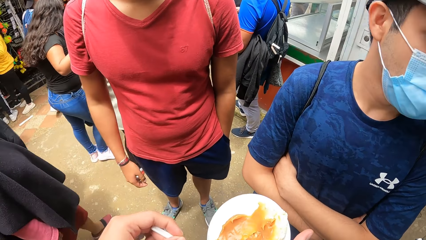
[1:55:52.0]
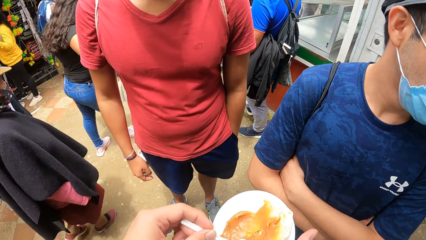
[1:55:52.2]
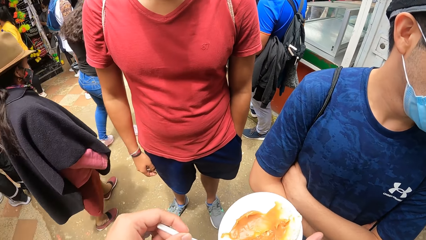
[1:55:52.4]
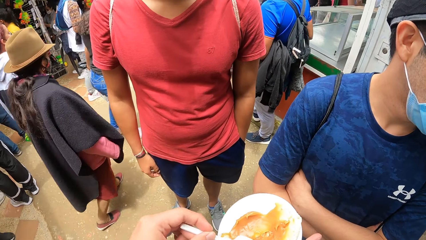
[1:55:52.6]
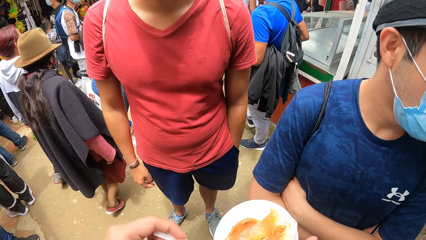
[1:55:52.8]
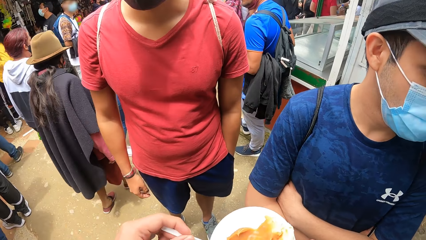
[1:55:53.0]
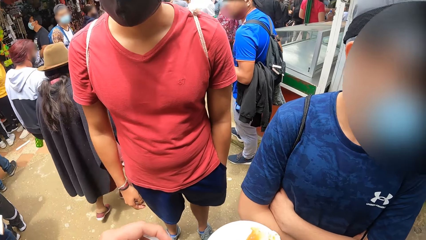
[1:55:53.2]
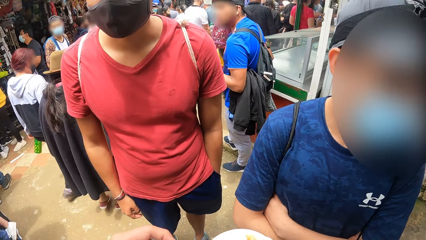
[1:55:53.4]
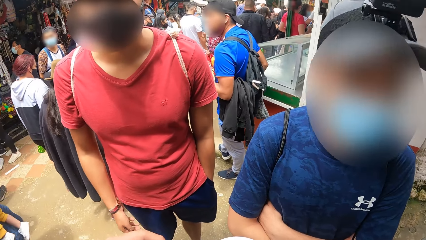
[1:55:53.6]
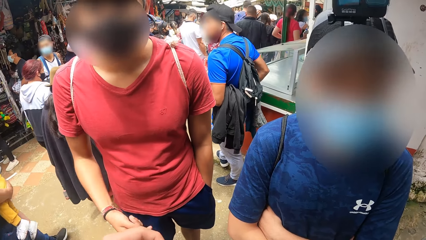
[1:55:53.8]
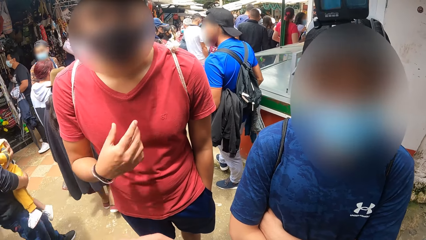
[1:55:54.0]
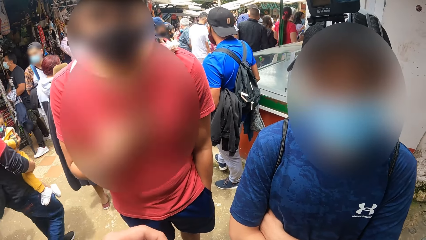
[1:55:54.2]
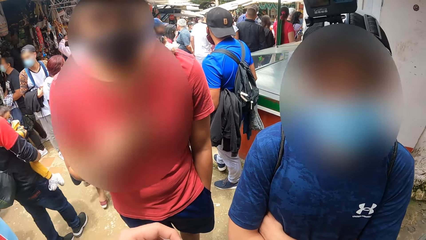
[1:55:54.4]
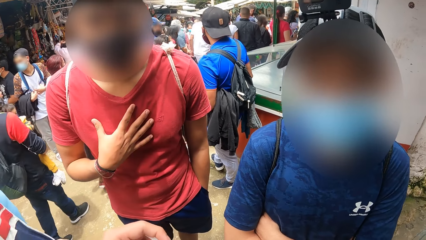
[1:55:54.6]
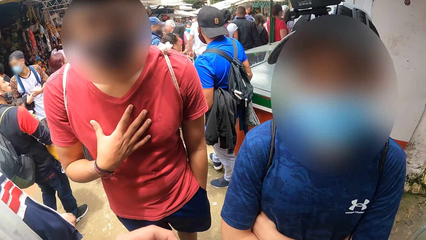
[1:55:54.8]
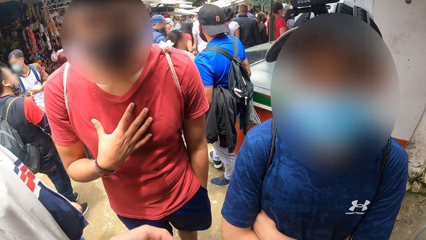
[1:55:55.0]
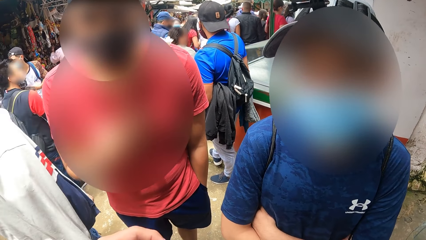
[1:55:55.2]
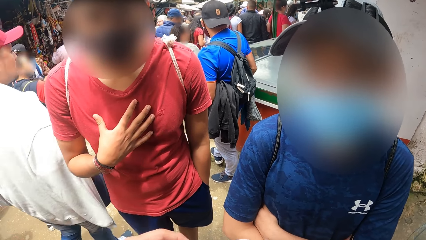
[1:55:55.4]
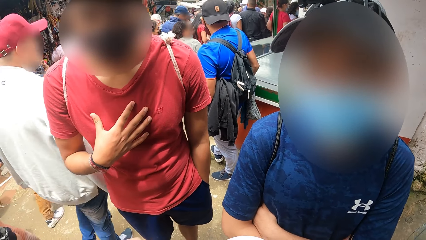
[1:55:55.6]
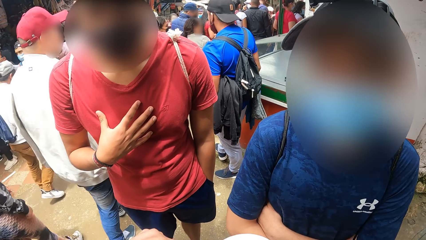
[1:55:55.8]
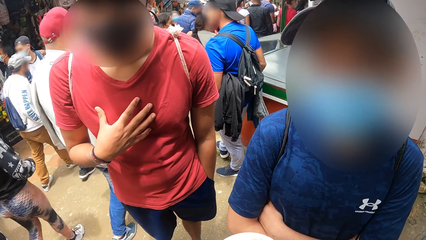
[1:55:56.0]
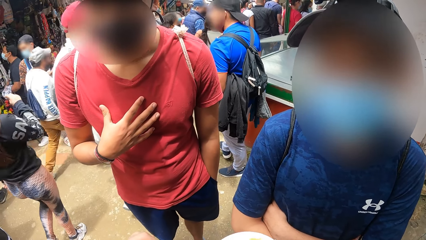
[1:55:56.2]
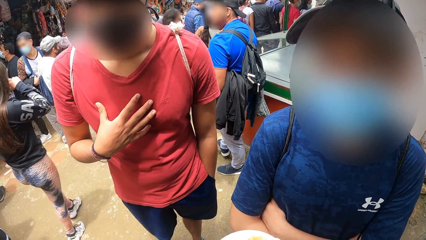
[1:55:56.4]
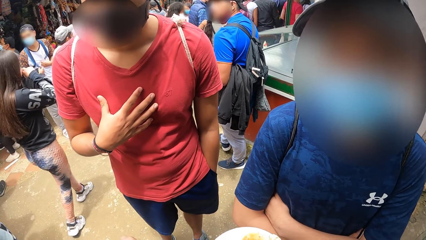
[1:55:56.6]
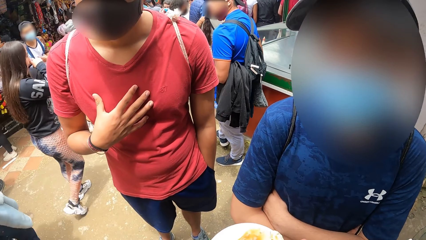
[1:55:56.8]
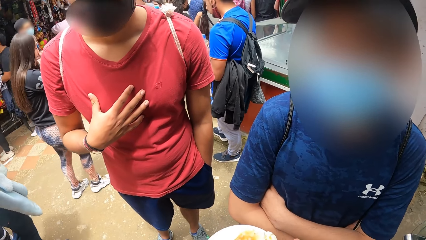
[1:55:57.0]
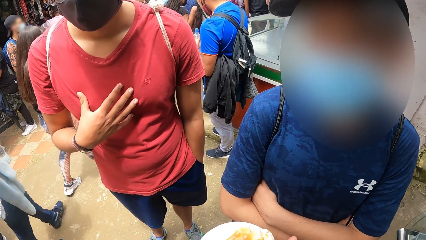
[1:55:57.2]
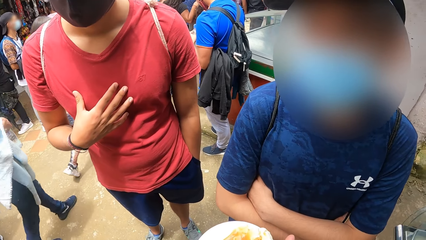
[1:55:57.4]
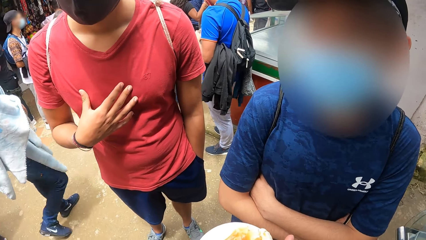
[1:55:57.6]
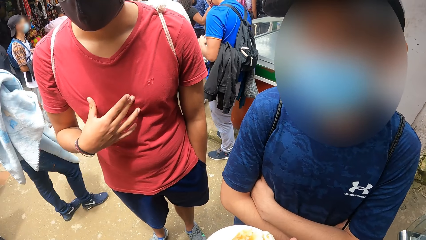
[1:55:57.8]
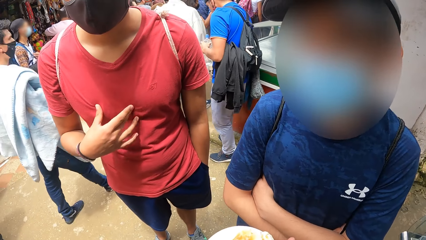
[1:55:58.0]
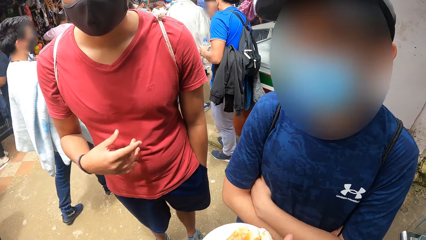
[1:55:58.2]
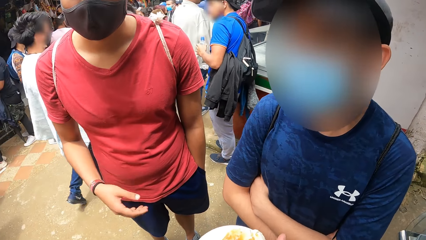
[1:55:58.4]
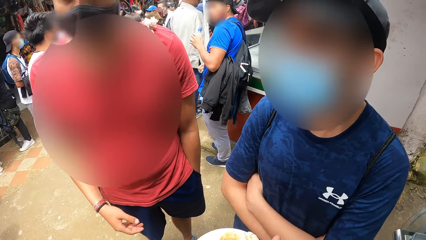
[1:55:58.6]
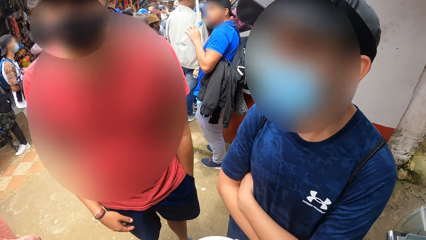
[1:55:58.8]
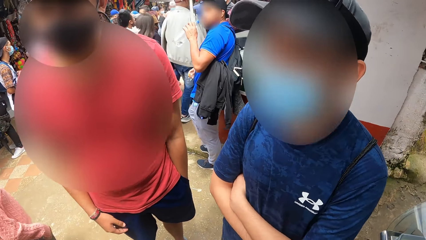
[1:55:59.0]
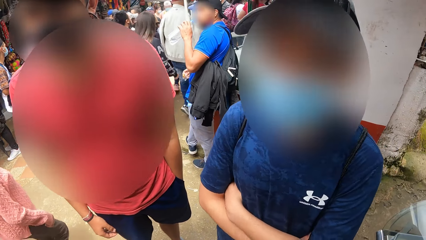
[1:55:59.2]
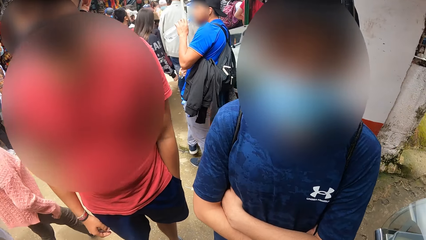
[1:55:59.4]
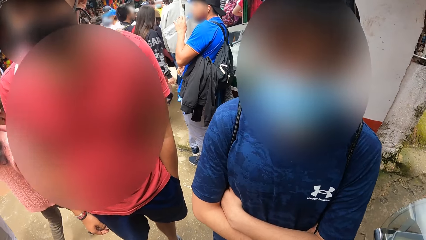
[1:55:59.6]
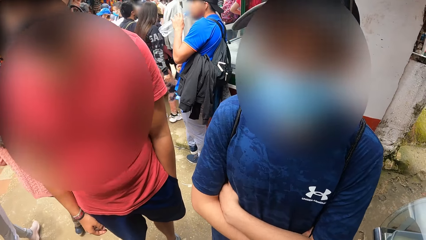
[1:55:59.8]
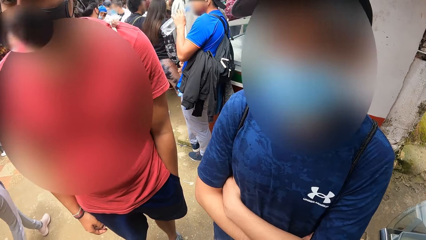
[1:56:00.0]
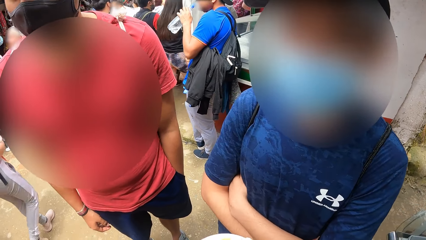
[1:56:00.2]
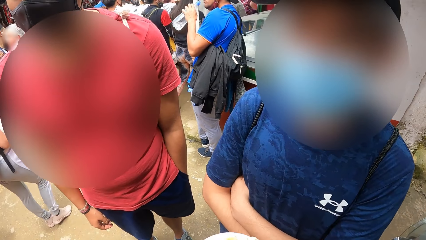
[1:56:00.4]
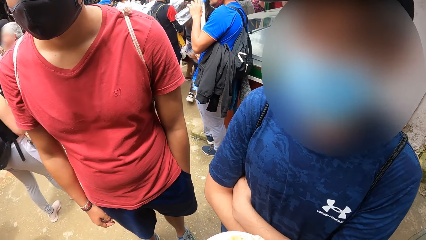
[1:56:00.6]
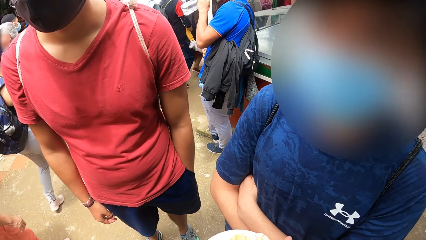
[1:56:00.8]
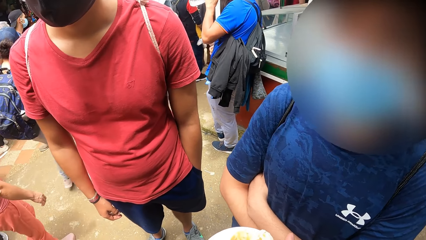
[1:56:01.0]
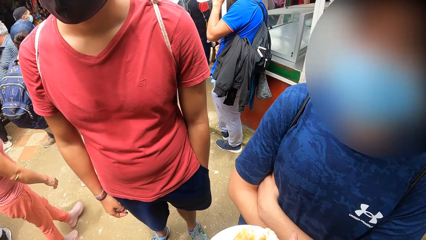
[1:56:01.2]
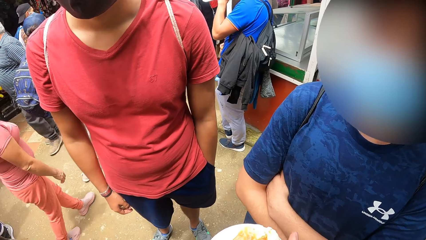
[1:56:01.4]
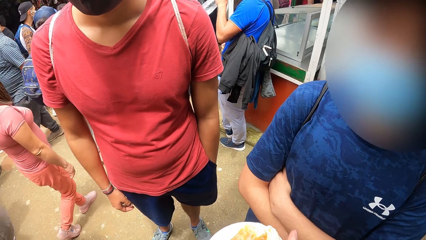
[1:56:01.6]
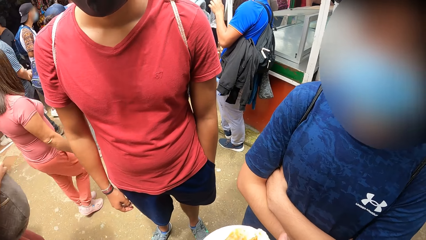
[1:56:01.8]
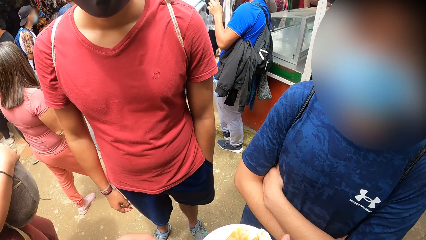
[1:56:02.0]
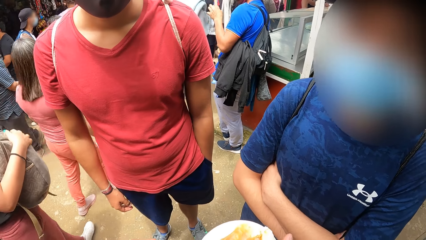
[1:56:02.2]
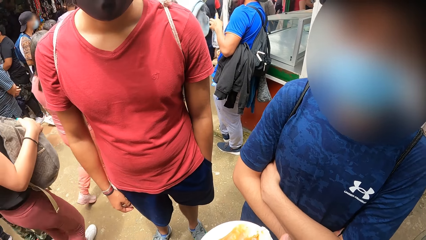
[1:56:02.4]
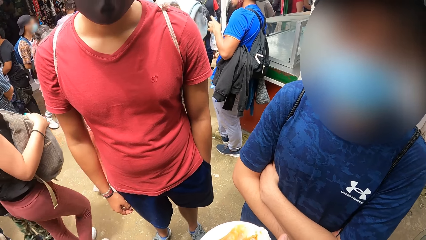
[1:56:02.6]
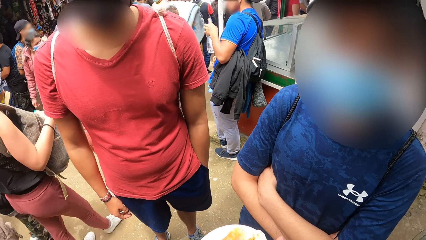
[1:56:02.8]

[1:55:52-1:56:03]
The camera wearer eats the food.

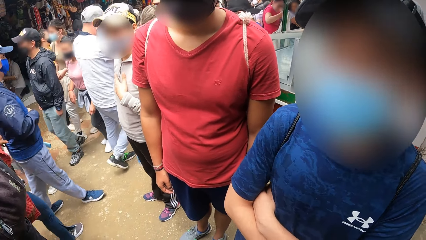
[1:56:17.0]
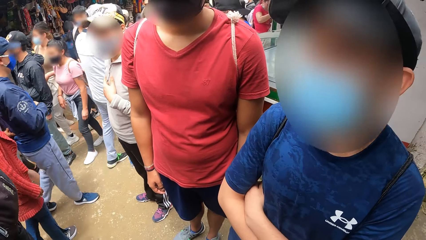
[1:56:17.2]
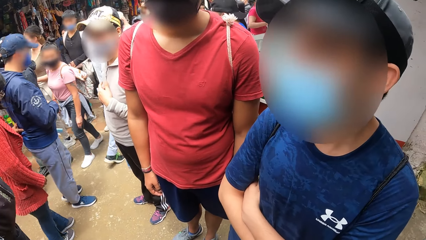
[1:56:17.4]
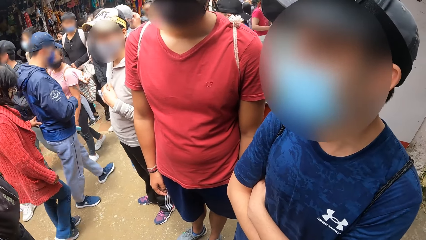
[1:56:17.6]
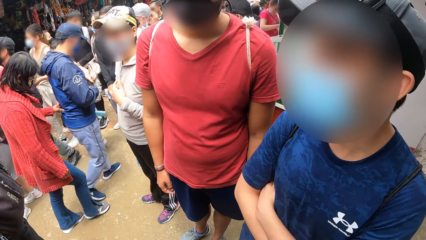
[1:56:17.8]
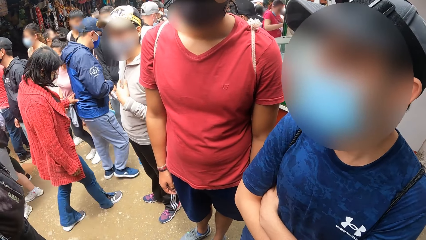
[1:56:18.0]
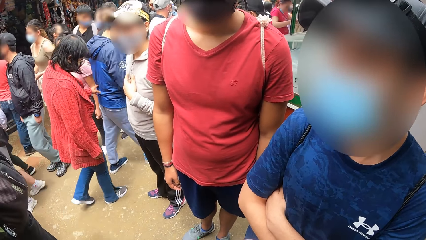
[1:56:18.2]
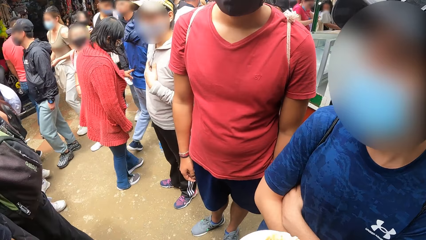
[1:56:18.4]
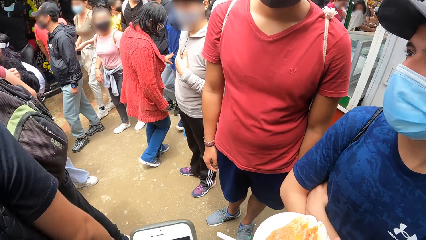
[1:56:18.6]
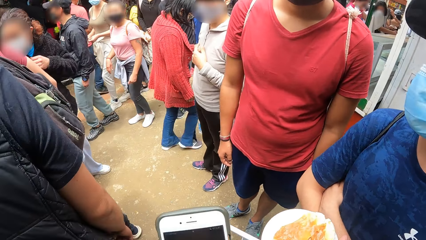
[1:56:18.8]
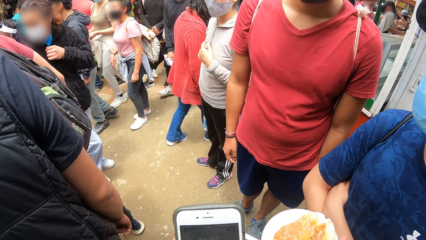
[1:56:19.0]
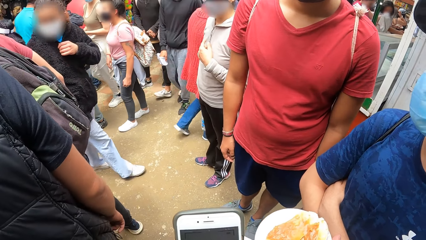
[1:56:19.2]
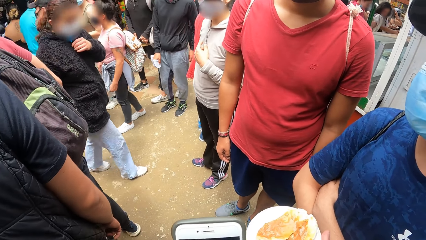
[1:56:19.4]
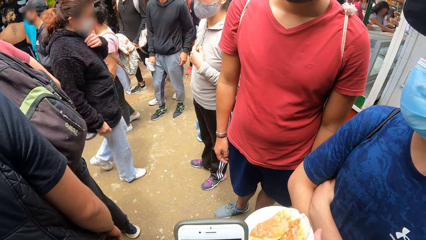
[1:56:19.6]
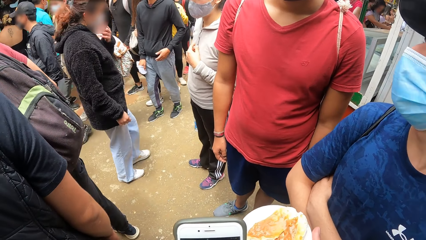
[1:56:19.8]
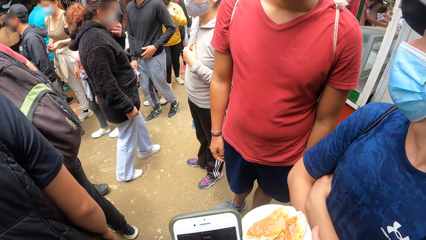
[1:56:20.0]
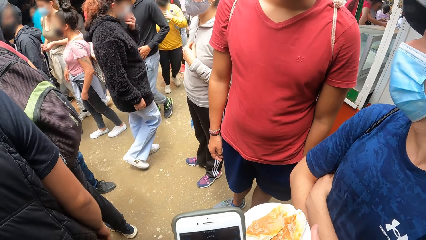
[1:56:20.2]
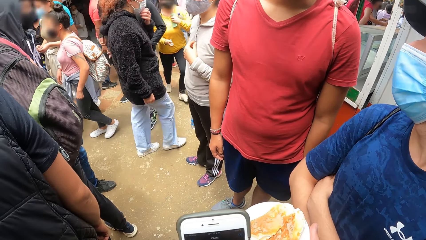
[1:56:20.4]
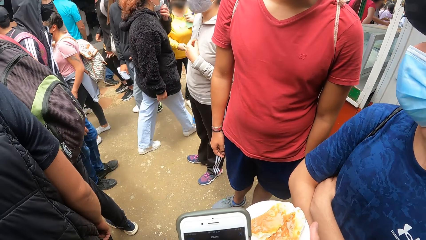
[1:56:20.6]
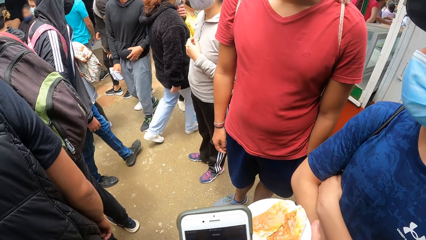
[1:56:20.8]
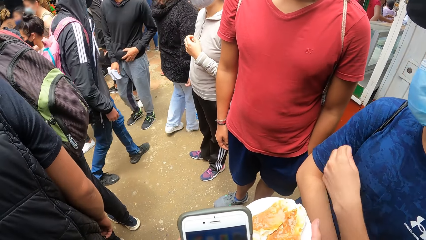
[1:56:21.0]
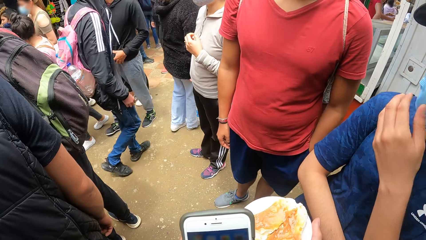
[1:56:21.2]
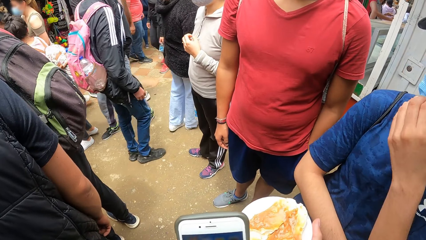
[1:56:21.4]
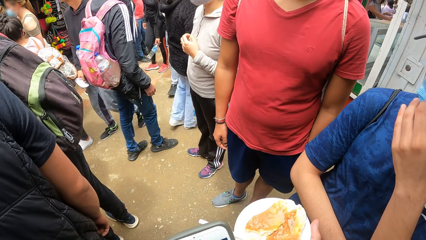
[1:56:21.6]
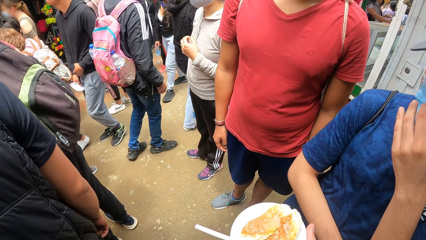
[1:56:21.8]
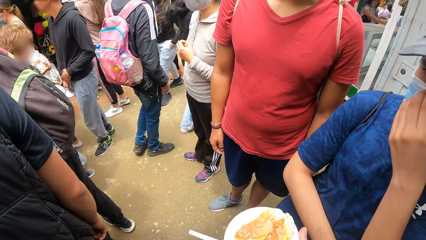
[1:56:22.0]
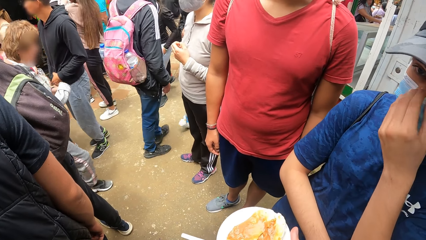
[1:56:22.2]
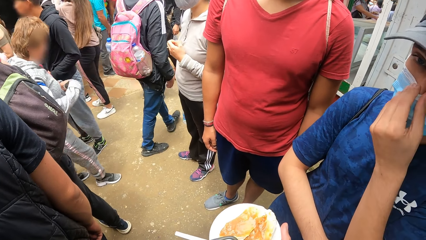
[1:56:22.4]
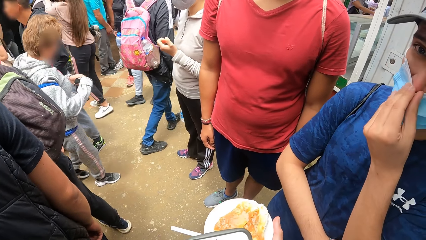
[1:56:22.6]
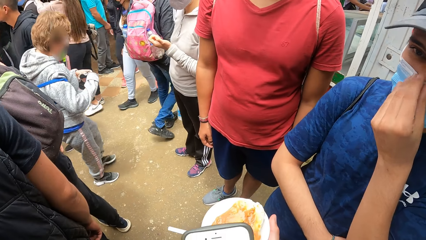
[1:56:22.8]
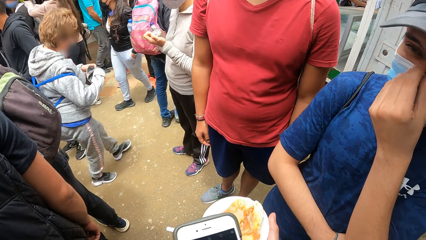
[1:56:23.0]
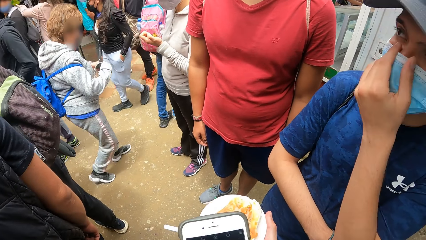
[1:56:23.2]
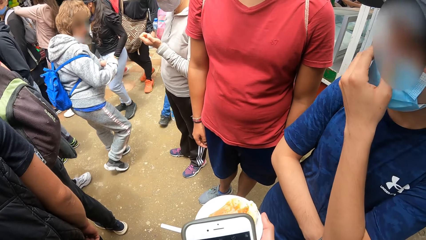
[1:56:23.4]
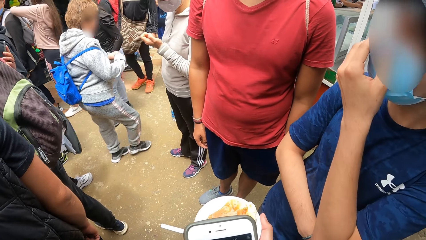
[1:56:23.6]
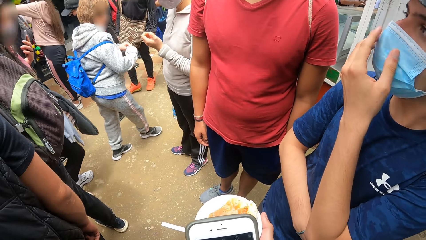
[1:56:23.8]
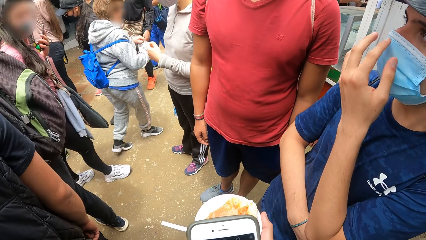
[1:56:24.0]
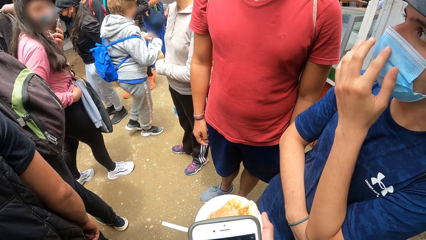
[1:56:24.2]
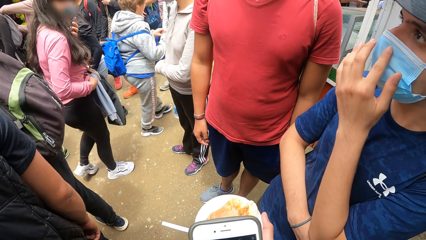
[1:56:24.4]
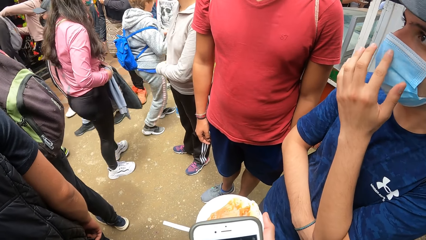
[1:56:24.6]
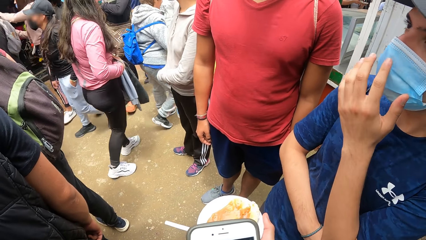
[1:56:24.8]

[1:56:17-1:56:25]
The camera wearer holds a phone in his left hand. He scrolls the phone. A man adjusts the facemask on his face with his left hand.
